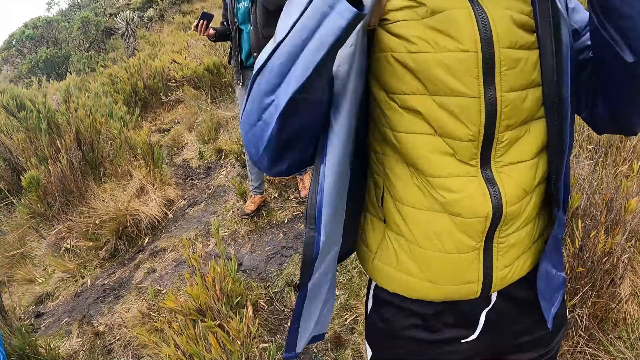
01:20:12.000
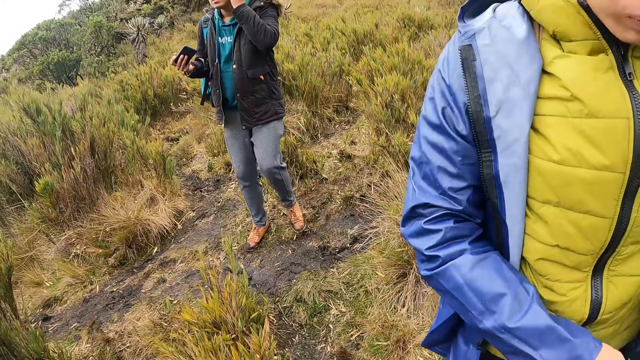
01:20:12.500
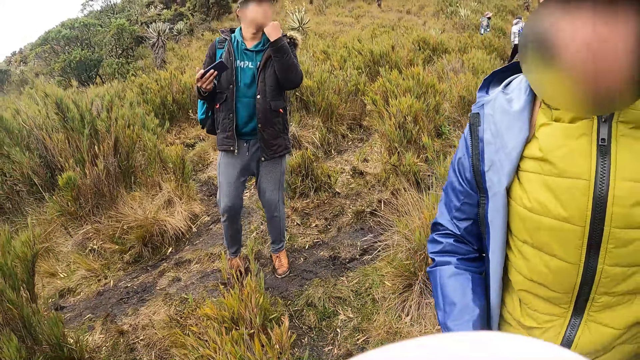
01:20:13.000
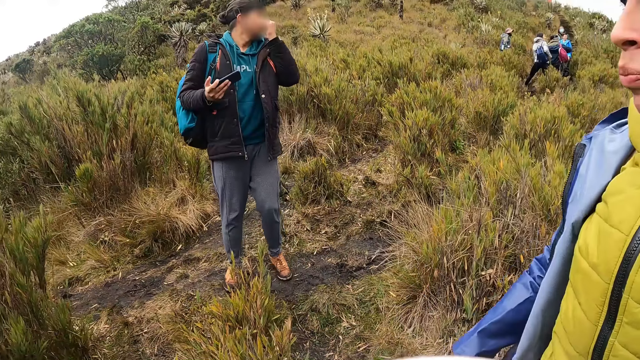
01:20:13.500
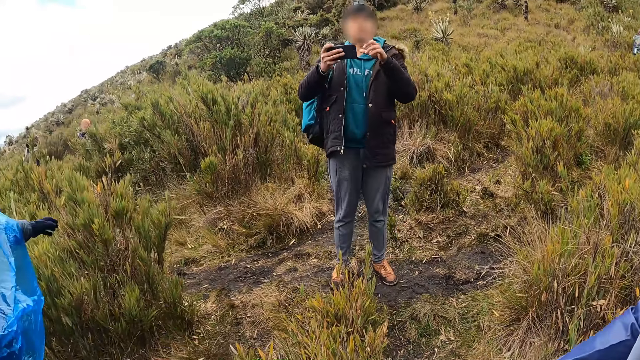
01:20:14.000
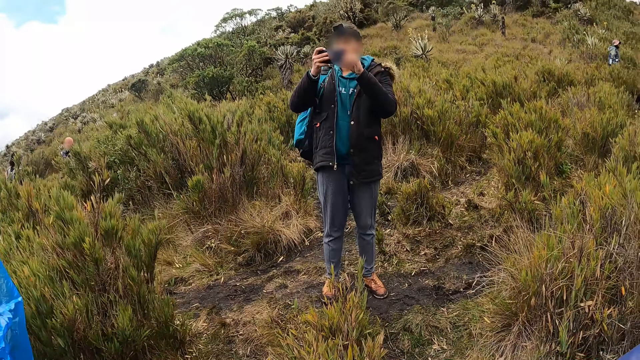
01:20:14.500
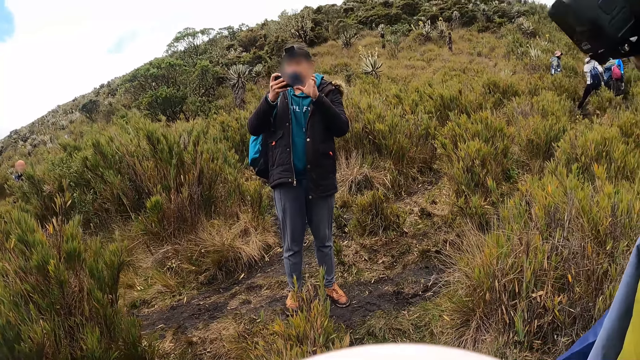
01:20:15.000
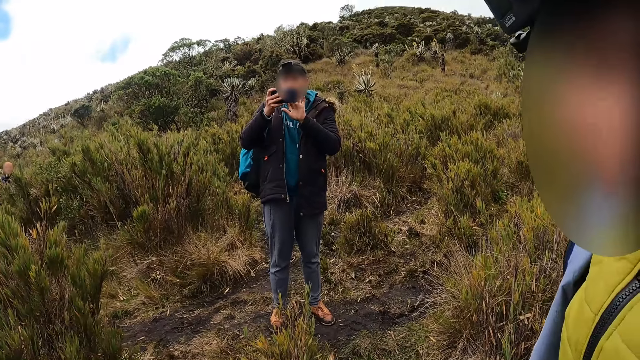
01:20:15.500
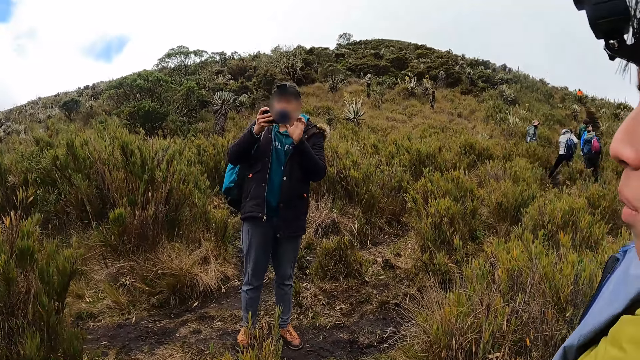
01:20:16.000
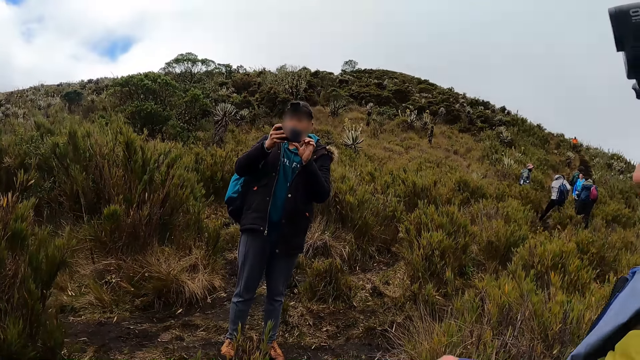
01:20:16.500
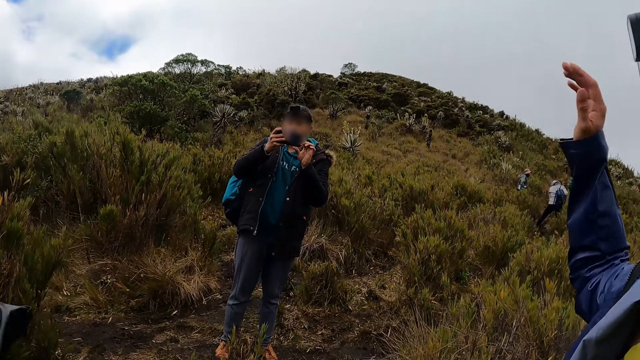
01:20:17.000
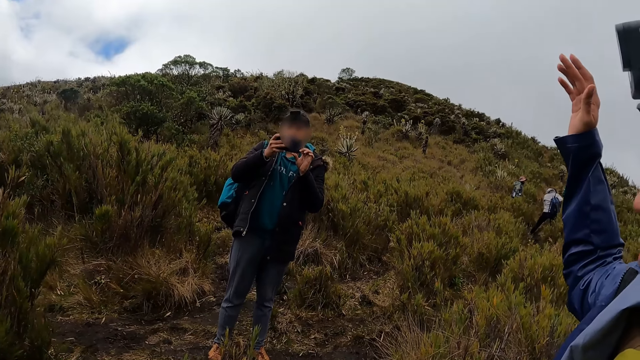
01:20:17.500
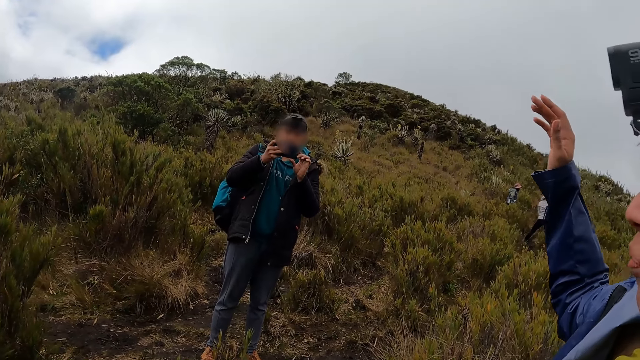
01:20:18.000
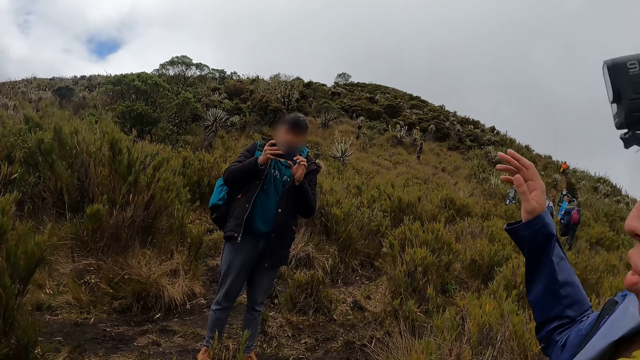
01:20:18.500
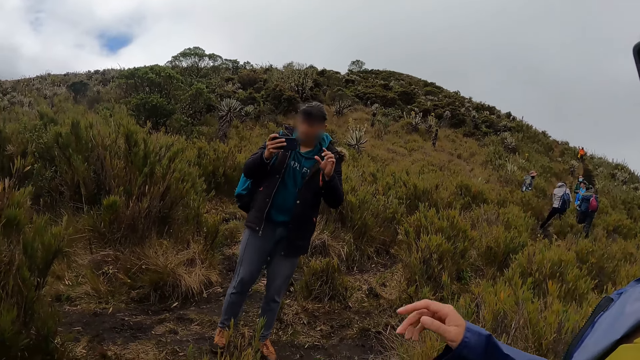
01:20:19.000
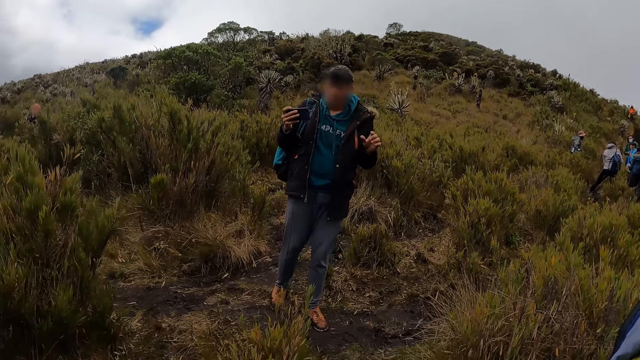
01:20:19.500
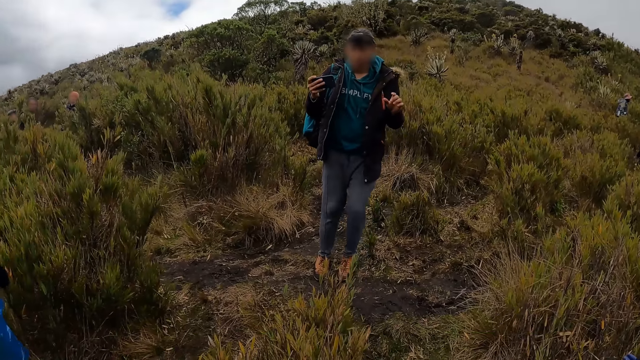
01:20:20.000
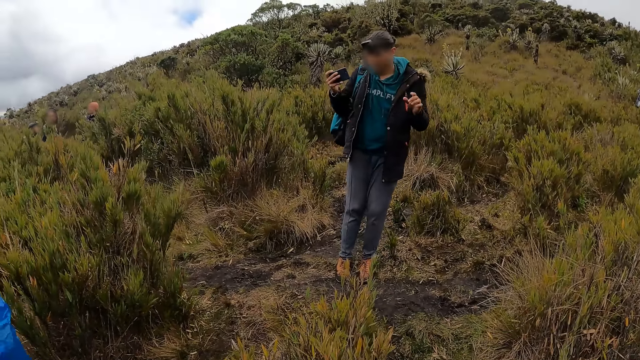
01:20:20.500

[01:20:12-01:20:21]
A man rubs his nose with his left hand. The man takes a picture of the camera wearer, another man, a third man, a fourth man and a fifth man. The fifth man raises his right hand. The fifth man lowers his right hand.

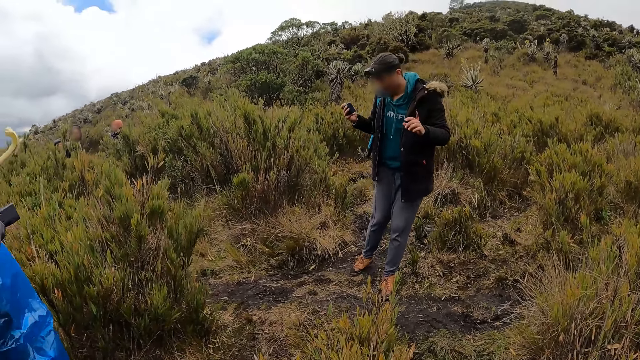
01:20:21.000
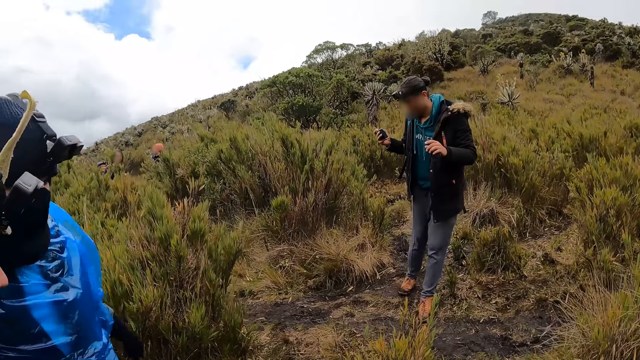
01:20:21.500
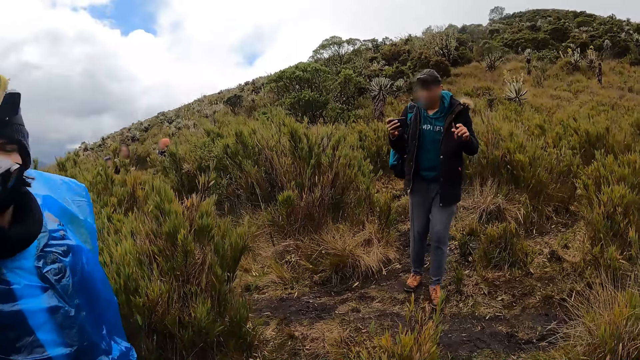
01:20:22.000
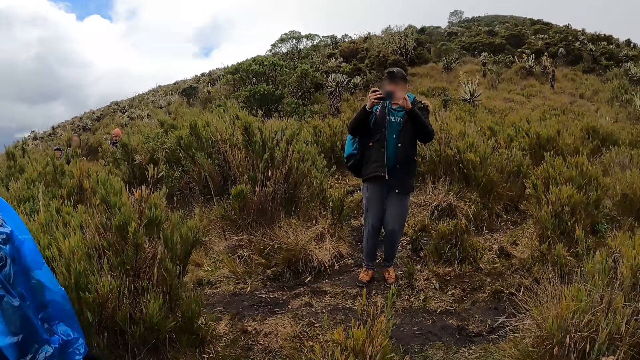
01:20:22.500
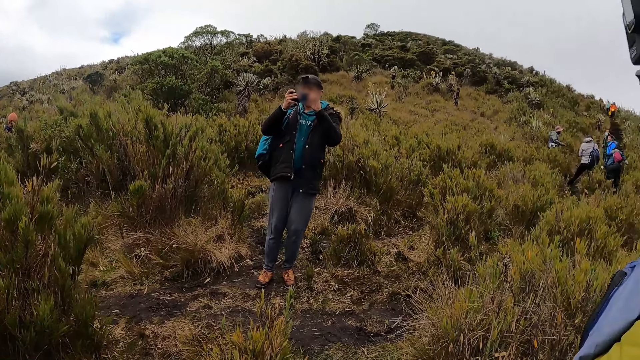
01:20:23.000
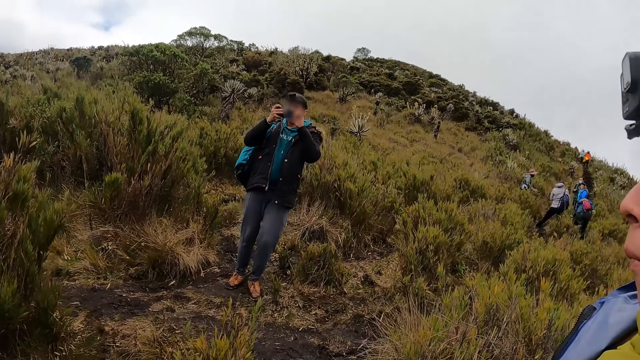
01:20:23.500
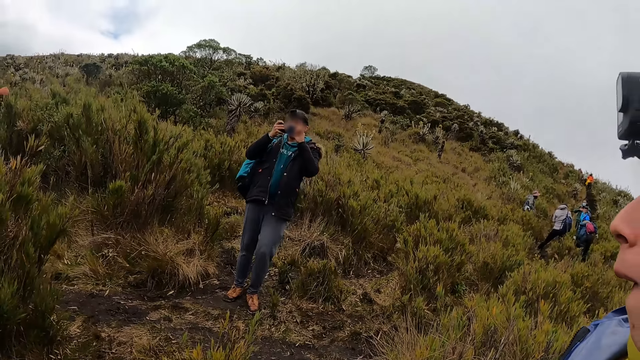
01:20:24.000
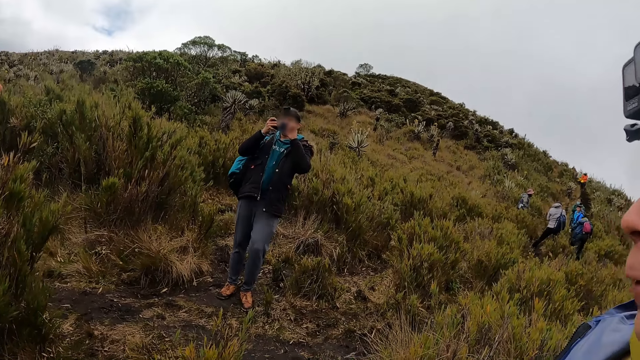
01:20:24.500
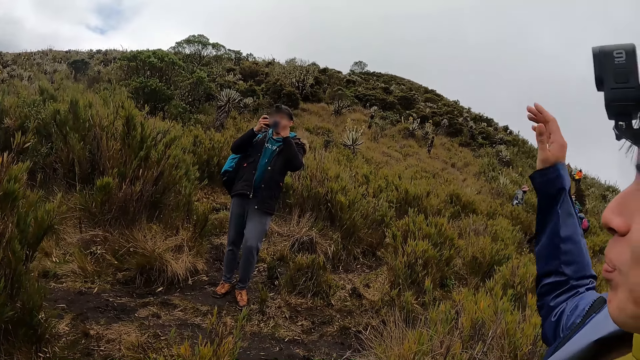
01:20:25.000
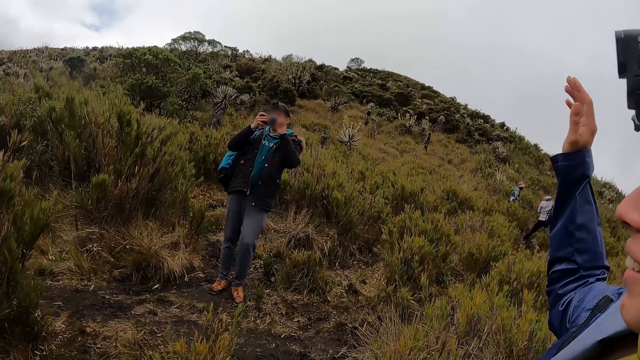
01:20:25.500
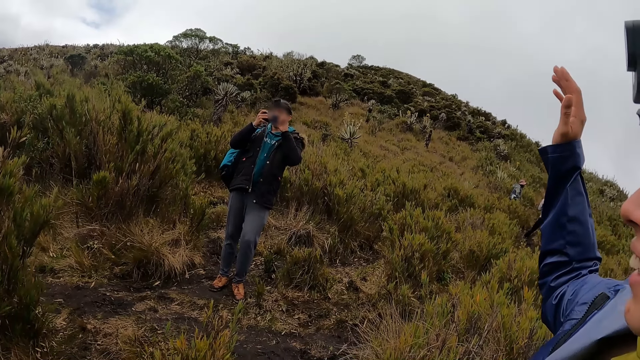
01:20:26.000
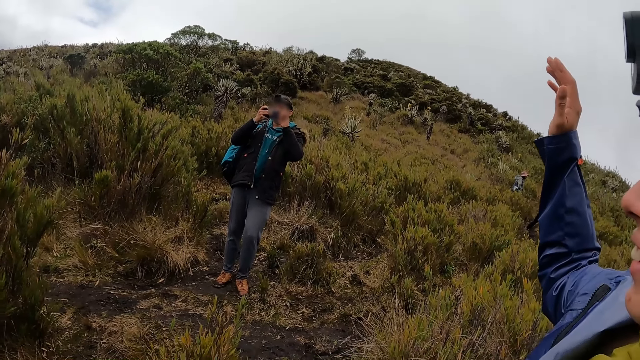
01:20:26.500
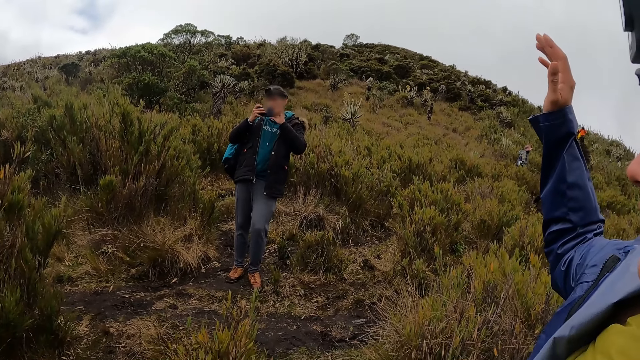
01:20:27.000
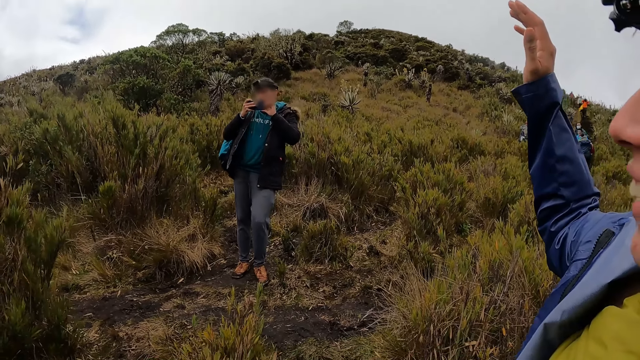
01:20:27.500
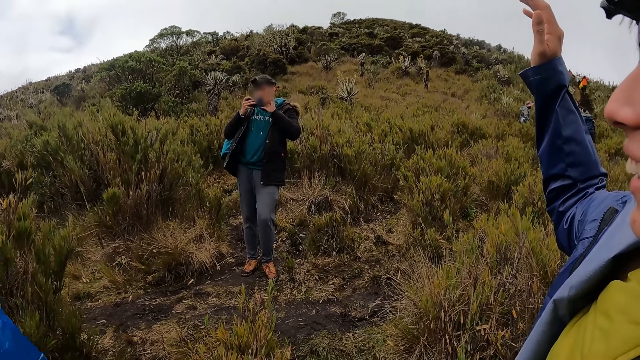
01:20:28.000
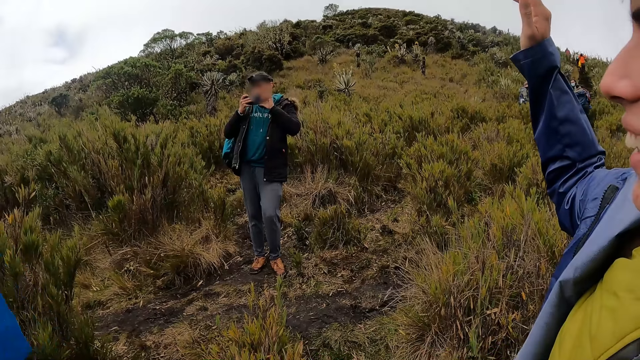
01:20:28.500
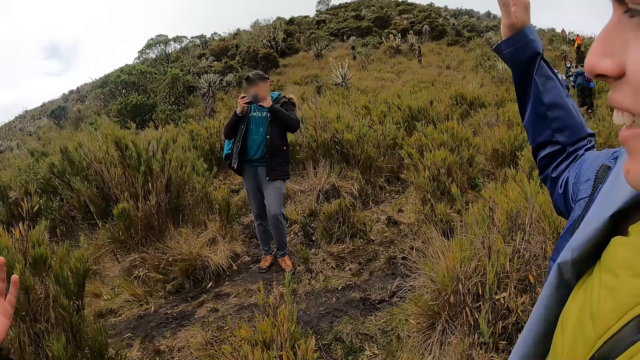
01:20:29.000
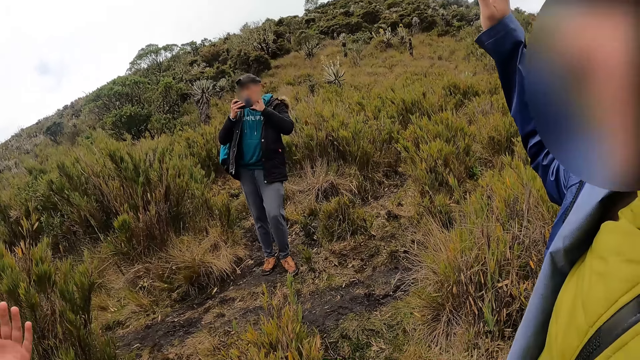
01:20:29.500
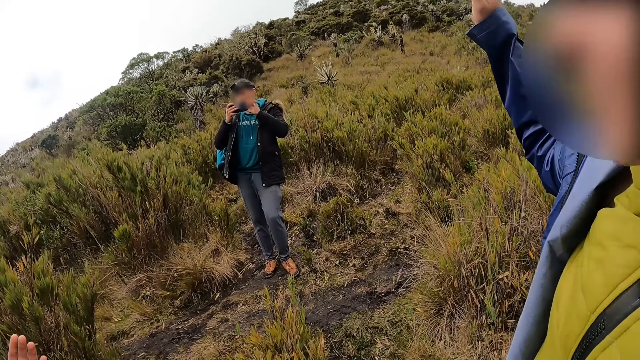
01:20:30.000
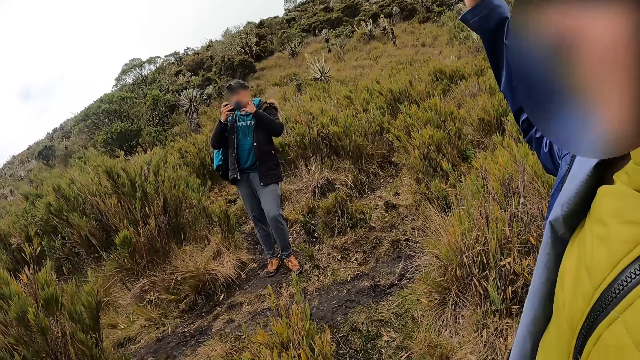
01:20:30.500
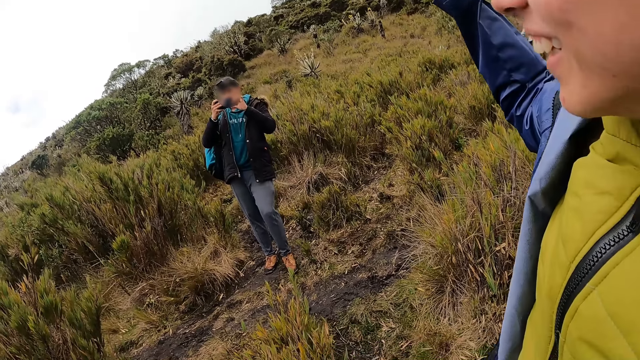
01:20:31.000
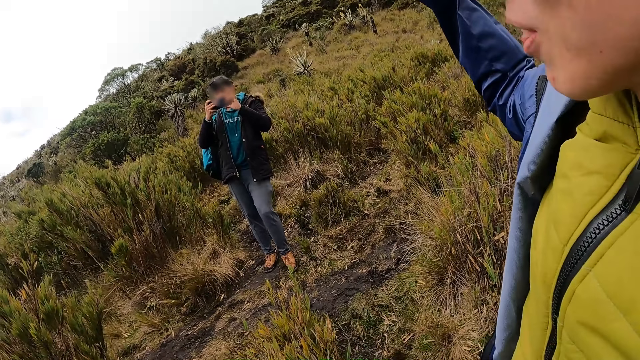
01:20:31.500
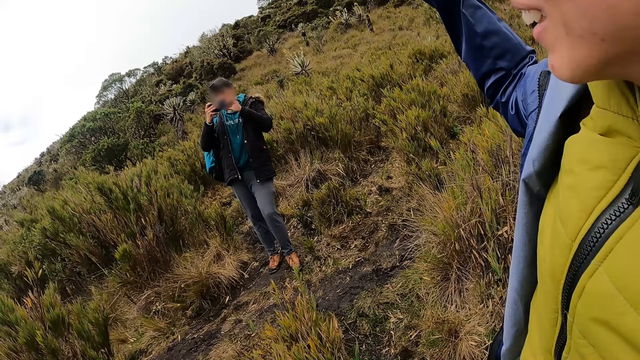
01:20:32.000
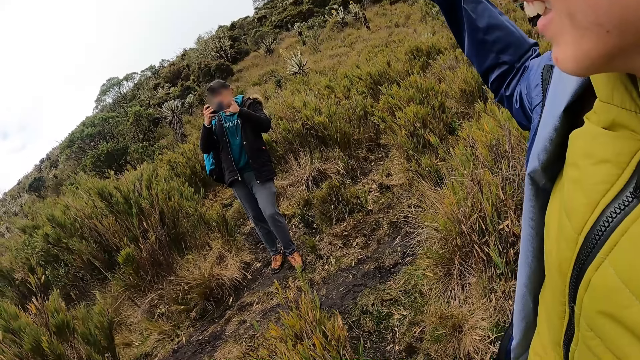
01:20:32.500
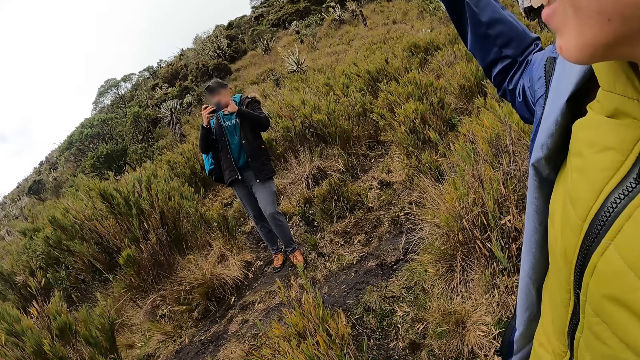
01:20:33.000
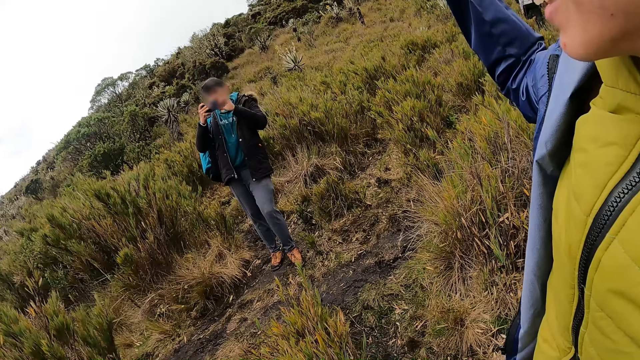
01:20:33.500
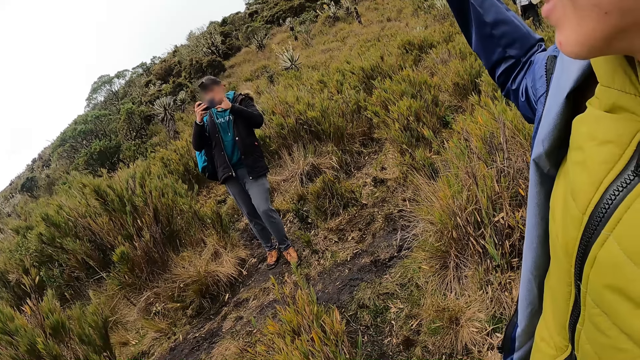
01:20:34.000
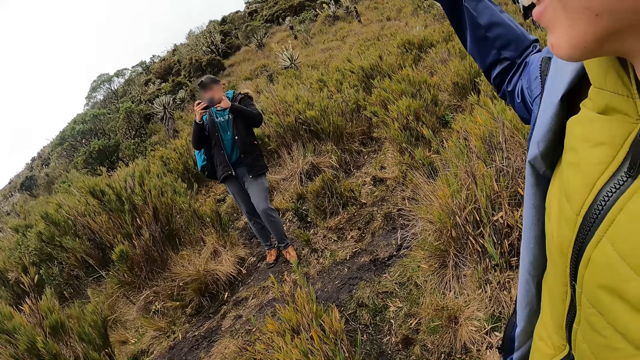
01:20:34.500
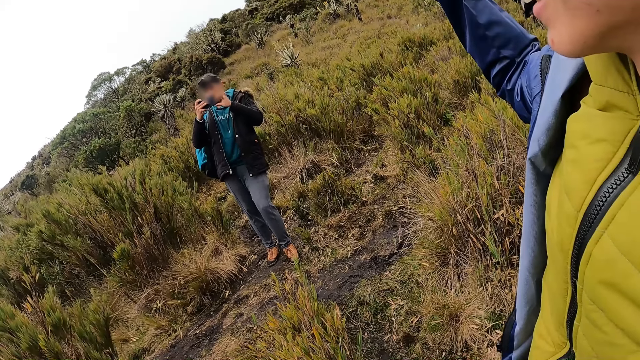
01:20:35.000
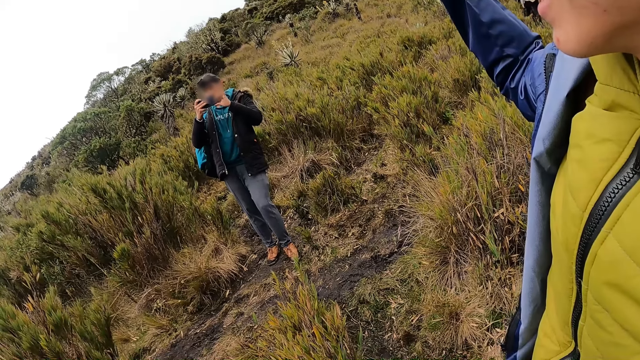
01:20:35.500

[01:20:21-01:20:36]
A man makes a hand gesture with his left hand. Another man takes a picture of the camera wearer, a third man, the first man, a fourth man and a fifth man. The fifth man raises his right hand. The first man raises his left hand.
